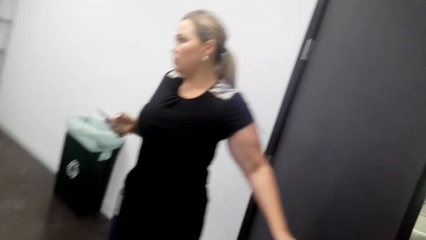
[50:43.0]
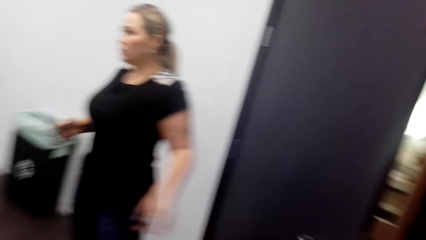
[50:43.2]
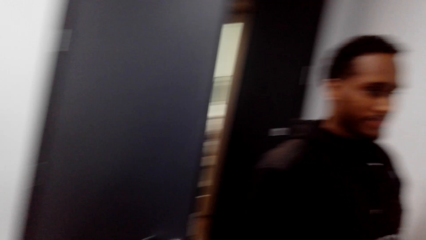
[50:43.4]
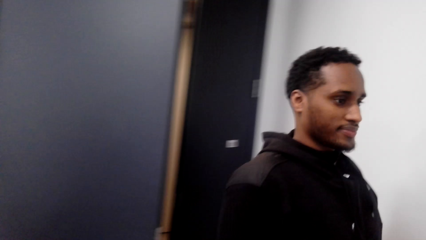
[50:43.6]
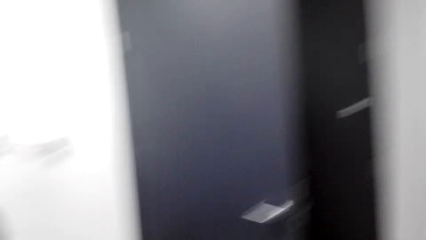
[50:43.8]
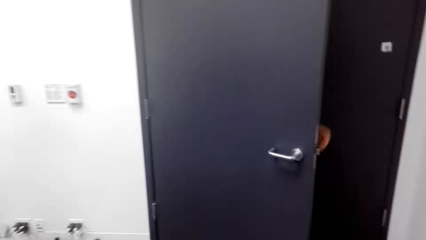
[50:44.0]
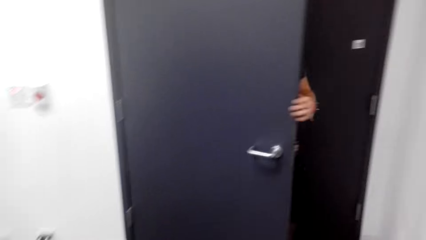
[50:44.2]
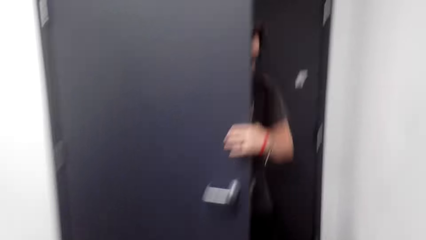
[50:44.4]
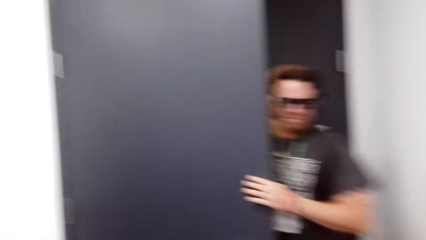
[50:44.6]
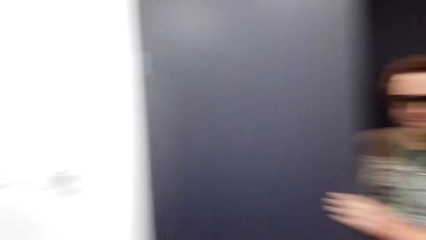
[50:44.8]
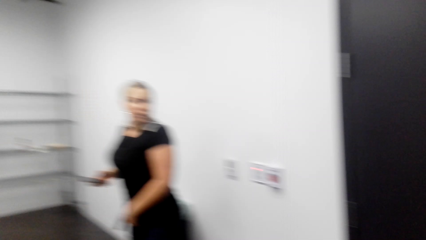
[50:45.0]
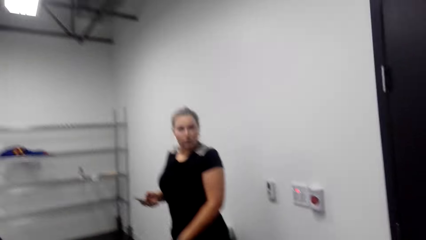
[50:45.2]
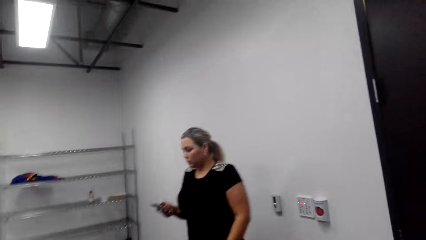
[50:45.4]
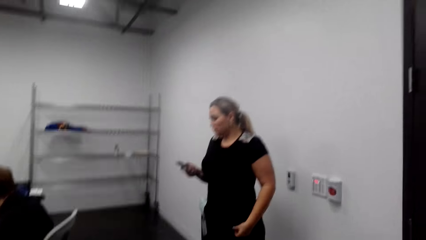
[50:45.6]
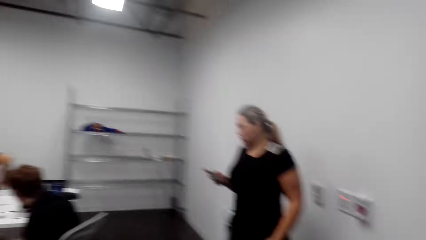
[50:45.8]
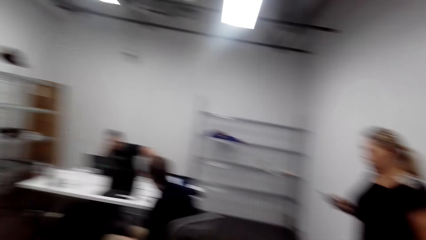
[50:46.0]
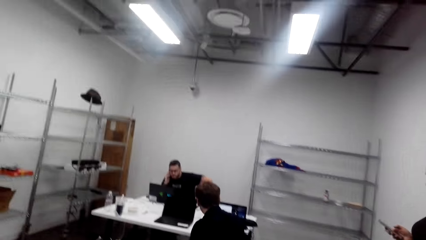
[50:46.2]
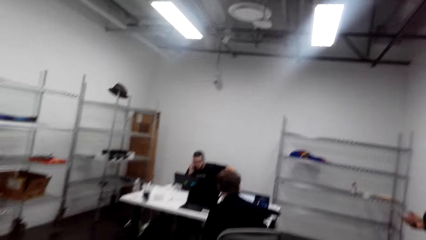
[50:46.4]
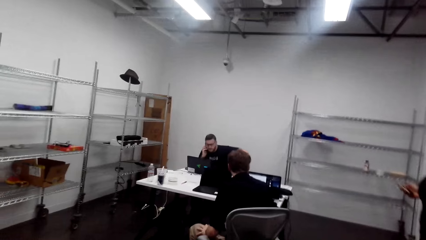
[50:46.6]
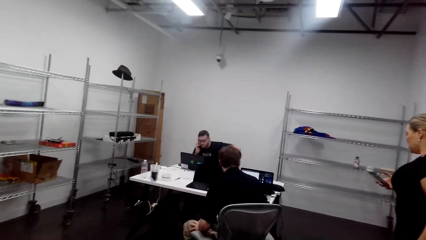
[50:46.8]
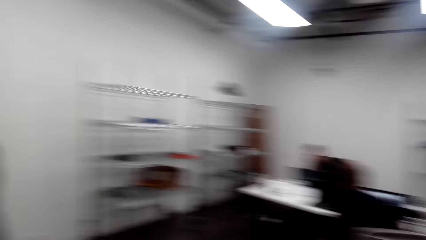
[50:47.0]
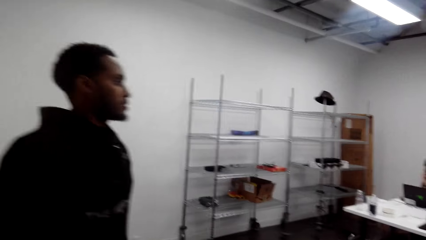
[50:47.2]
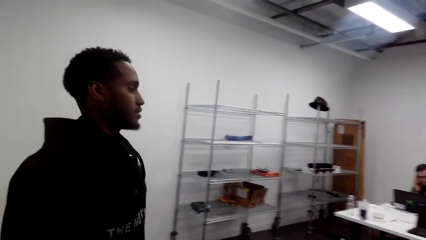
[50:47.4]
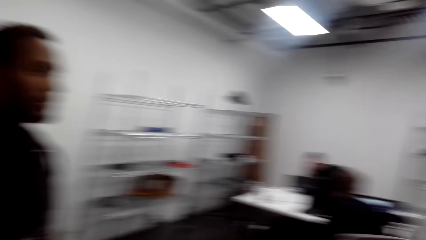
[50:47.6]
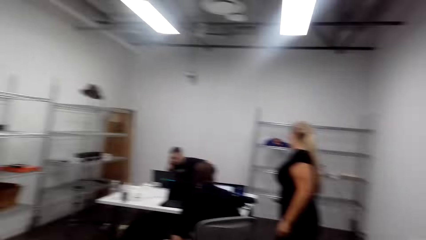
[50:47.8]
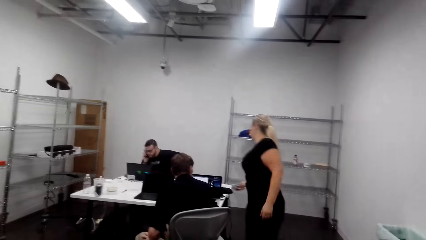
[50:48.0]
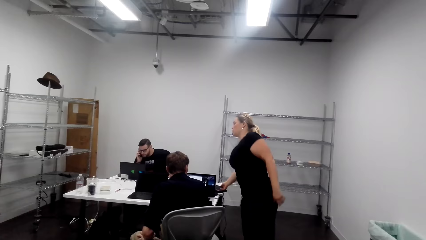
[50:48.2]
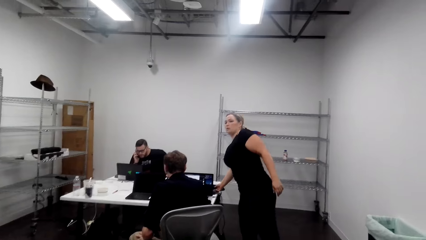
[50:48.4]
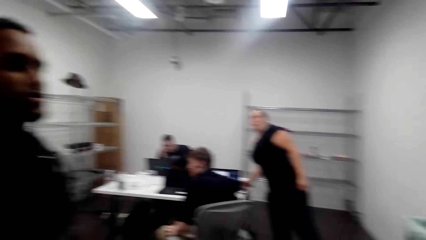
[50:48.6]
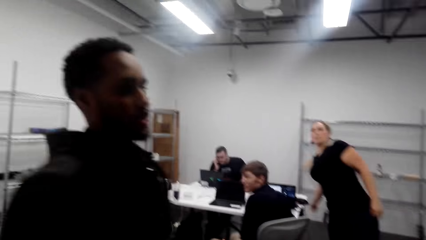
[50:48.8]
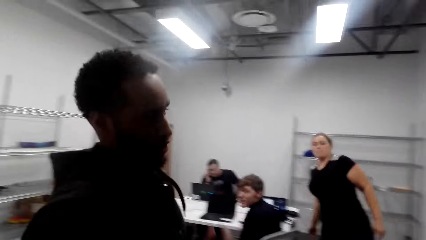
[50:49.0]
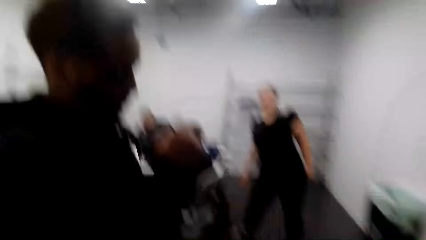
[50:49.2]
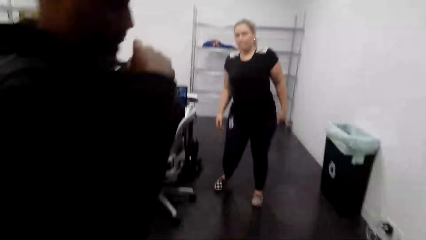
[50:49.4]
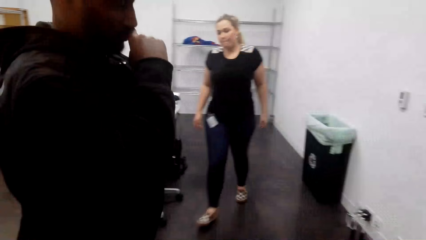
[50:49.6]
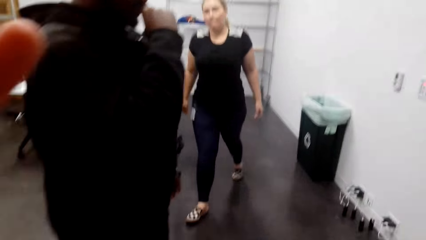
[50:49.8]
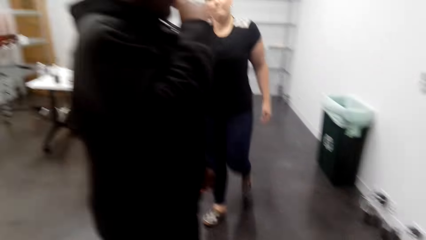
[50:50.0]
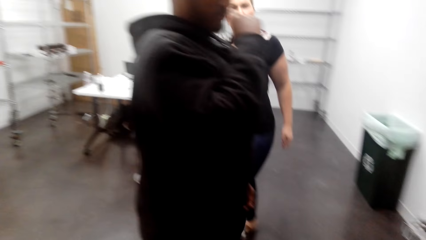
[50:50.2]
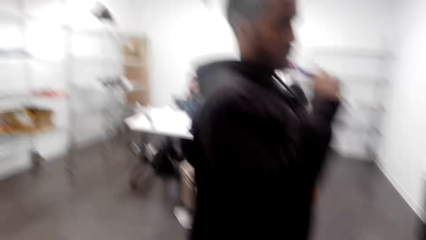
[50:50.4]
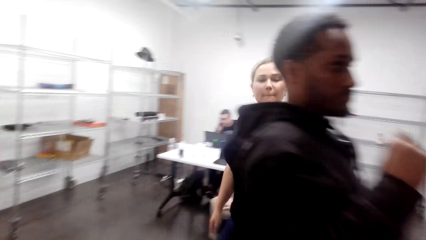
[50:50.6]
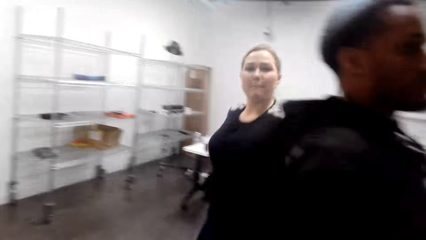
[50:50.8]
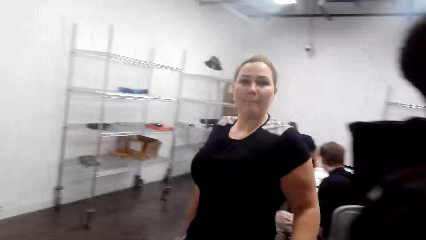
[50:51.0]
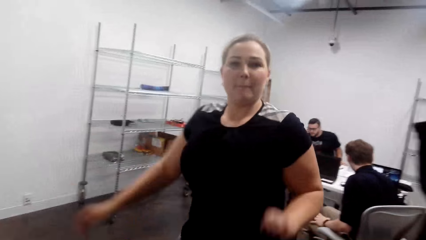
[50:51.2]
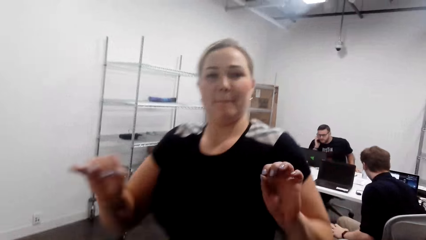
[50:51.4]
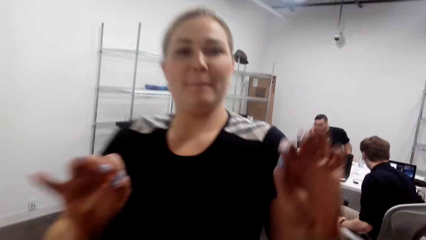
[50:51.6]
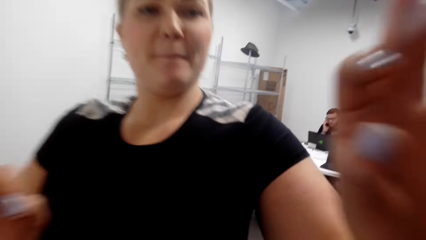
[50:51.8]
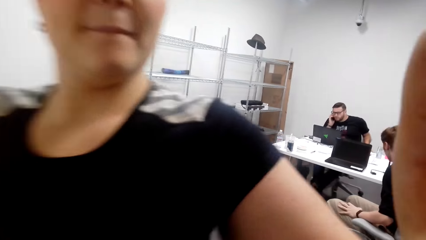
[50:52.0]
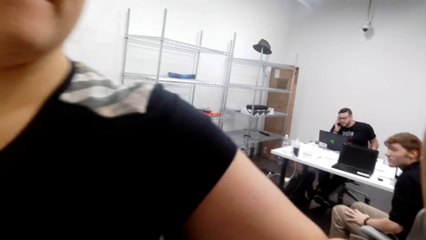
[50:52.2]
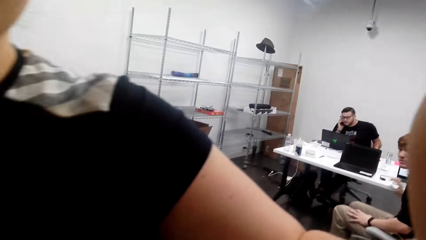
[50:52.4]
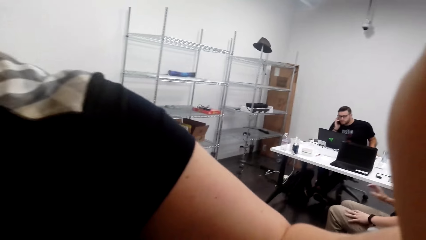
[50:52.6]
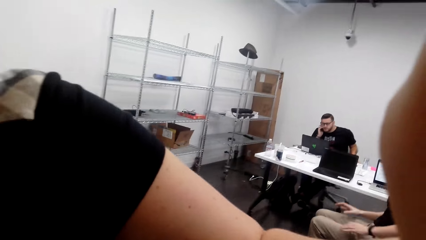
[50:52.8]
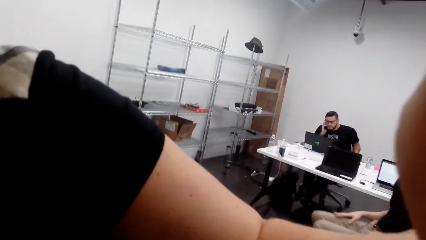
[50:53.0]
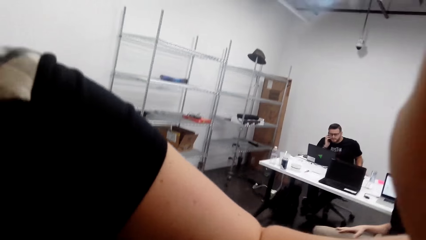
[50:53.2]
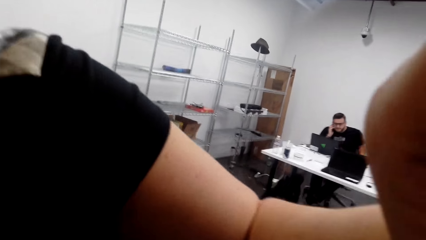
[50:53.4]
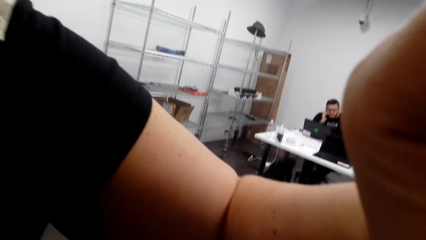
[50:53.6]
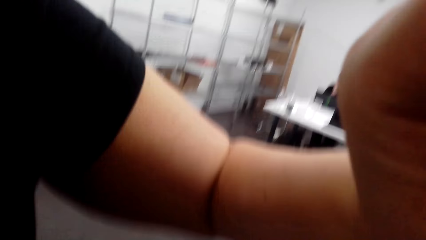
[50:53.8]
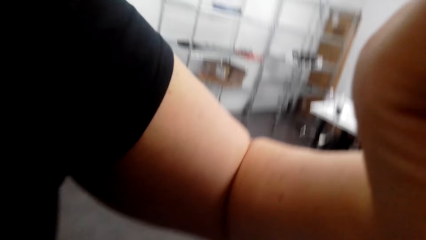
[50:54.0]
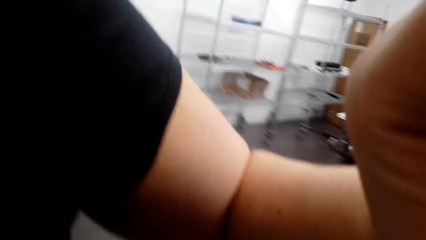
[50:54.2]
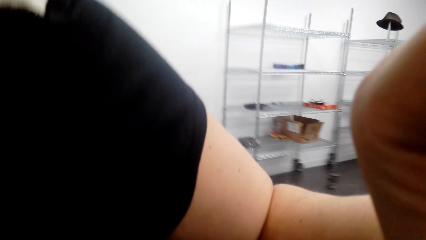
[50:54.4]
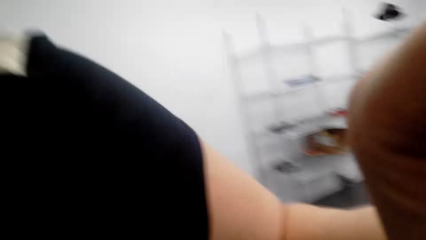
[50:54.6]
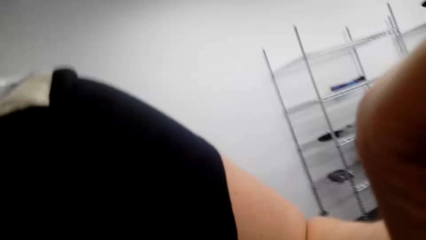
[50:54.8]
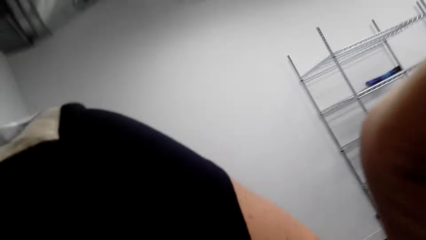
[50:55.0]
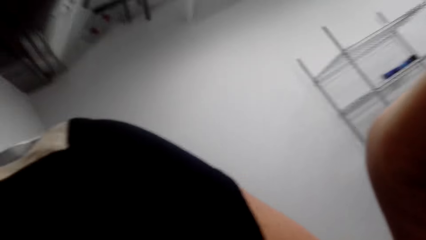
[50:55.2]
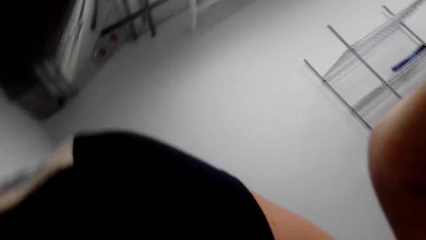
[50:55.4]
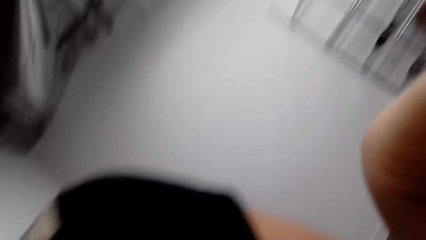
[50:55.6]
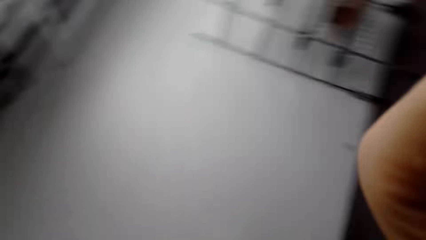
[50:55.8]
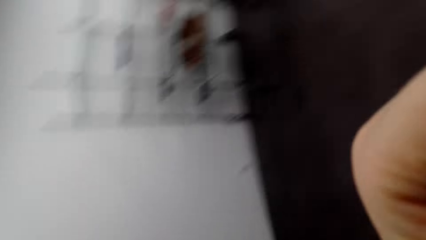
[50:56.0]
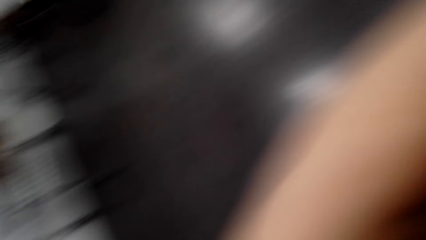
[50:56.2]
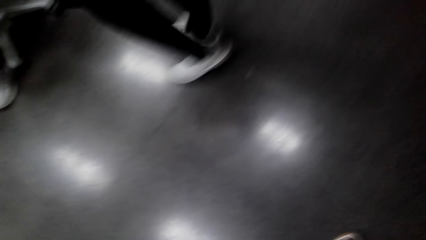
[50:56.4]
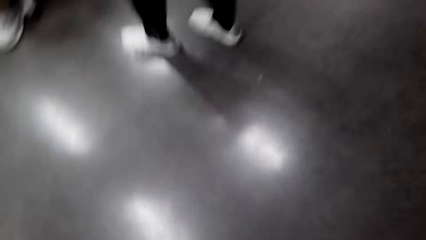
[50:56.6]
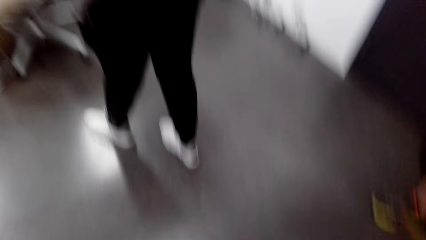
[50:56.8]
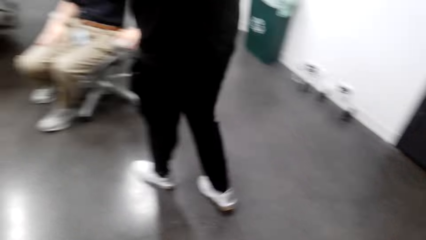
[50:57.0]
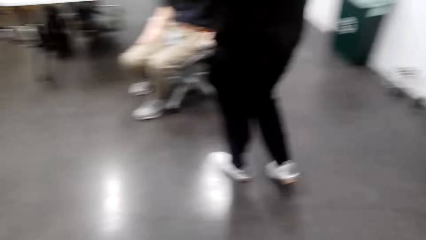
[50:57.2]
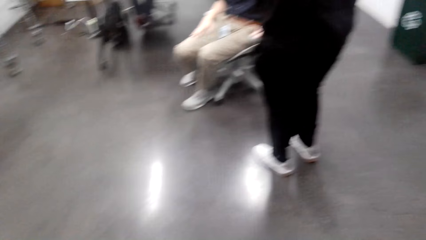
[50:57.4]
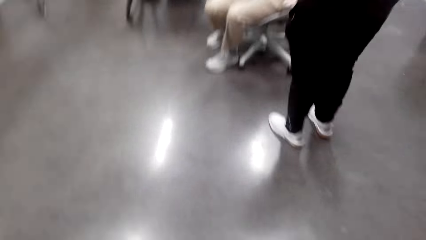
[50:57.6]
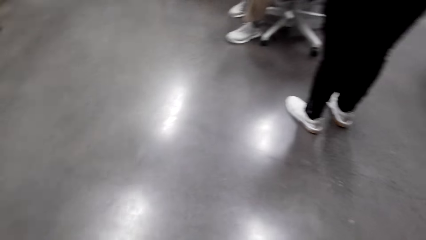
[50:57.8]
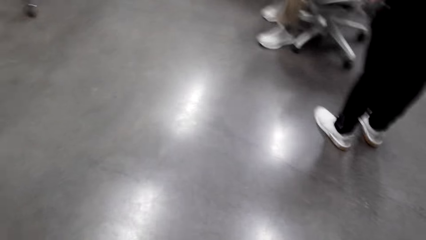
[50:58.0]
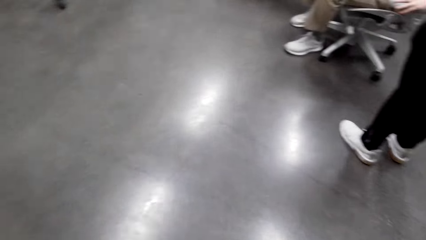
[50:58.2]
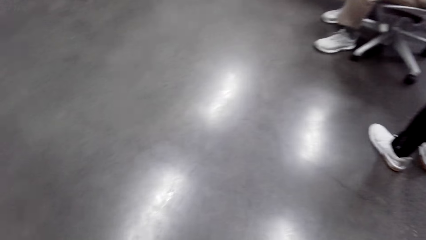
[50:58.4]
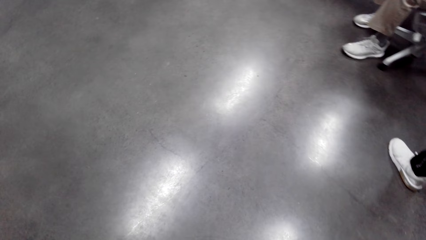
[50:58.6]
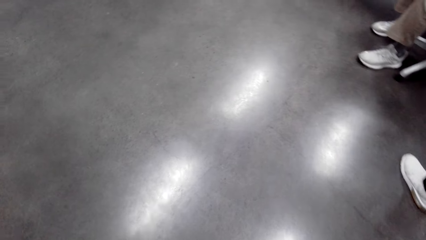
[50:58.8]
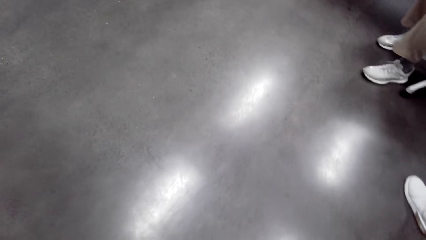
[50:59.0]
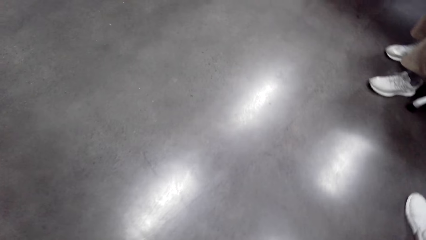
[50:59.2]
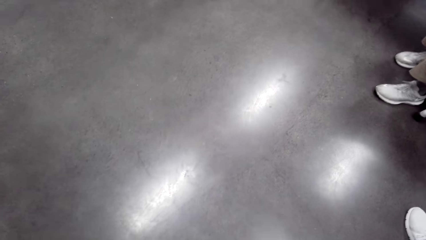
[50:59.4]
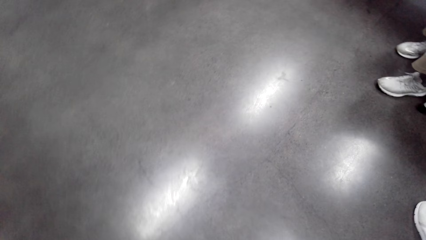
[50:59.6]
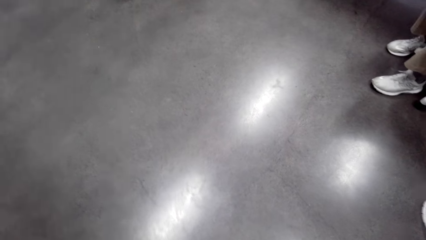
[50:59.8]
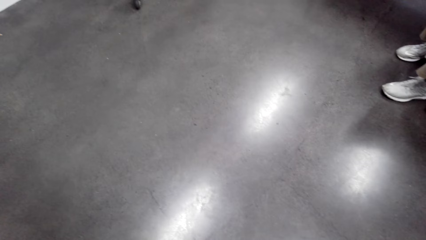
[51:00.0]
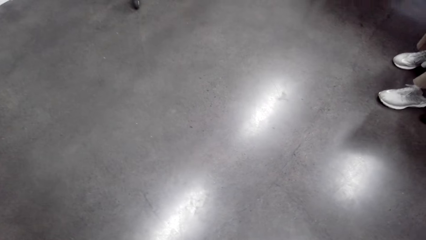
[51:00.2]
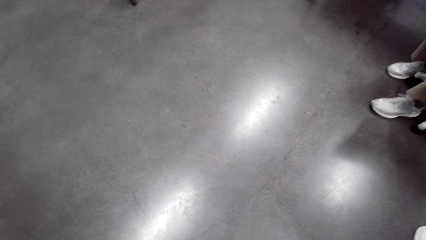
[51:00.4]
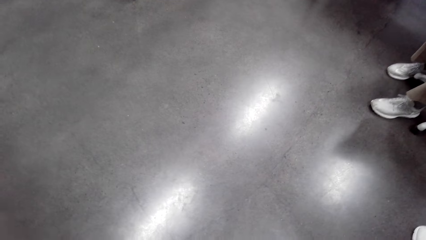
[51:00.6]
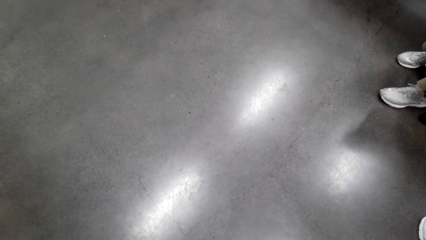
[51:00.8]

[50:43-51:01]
The camera wearer slightly looks around a room. A person walks into the room. The camera wearer looks around the room. They converse with a man. A woman raises arms towards the camera wearer. The camera wearer interacts with the woman. The woman converses with the camera wearer. The woman pulls a camera off the camera wearer. The woman picks up the camera.
